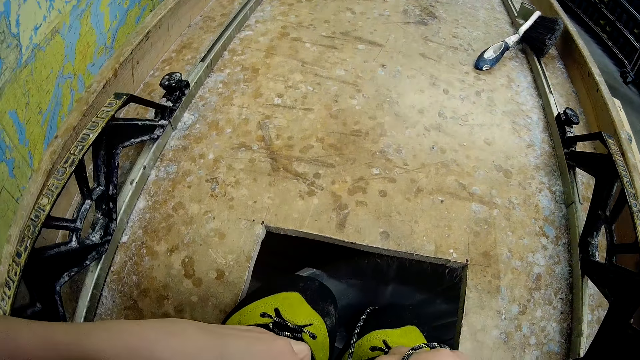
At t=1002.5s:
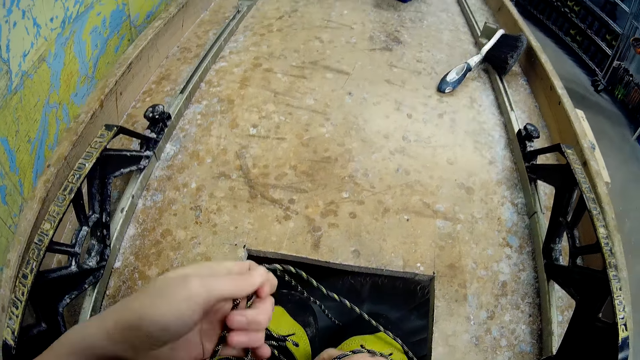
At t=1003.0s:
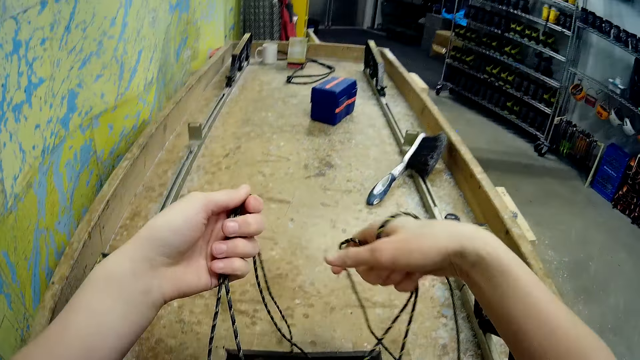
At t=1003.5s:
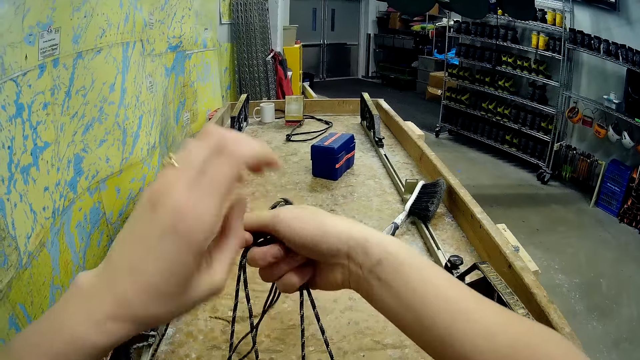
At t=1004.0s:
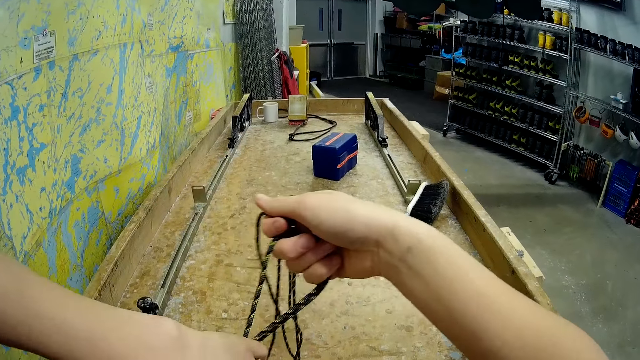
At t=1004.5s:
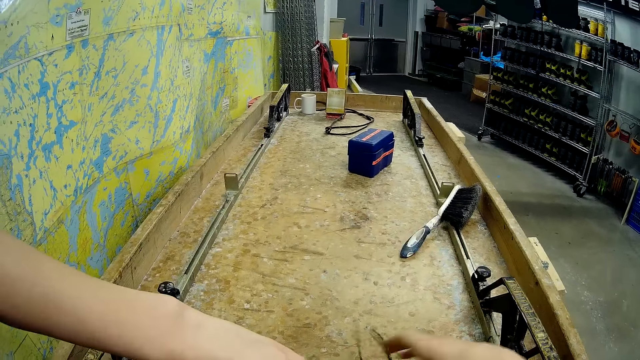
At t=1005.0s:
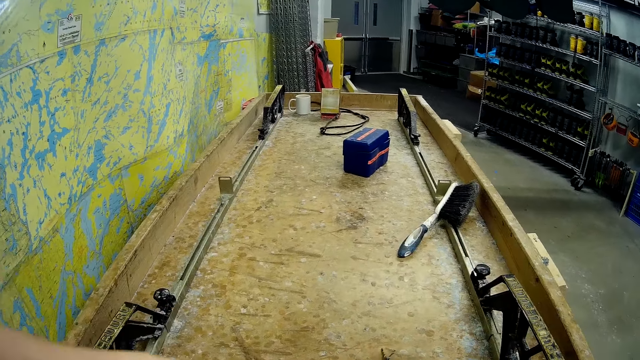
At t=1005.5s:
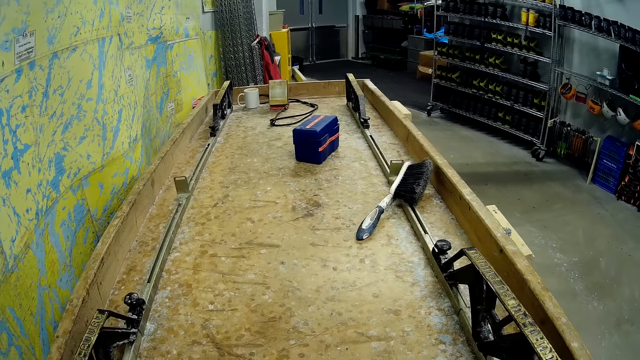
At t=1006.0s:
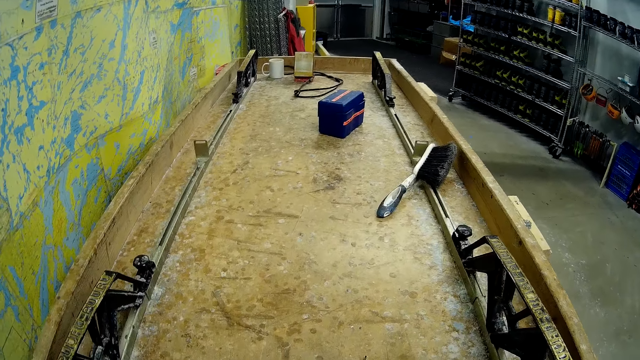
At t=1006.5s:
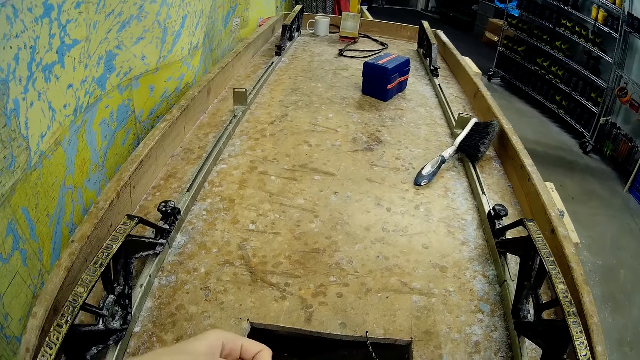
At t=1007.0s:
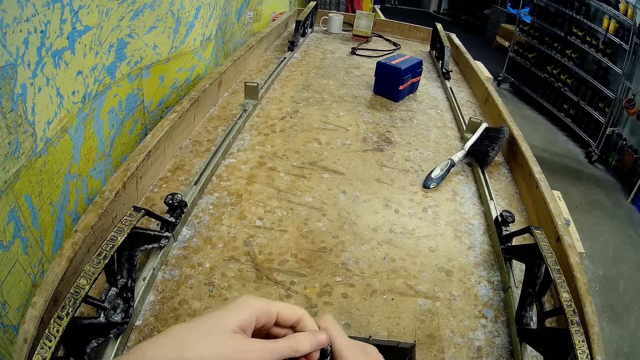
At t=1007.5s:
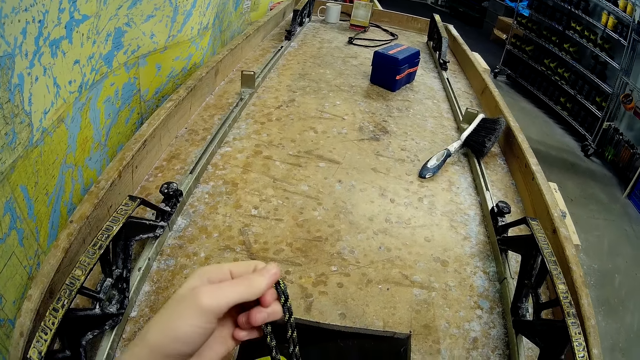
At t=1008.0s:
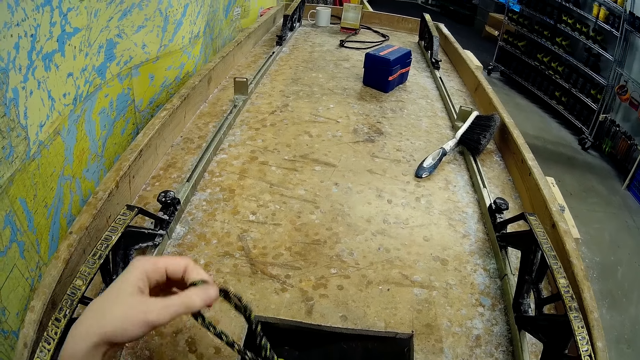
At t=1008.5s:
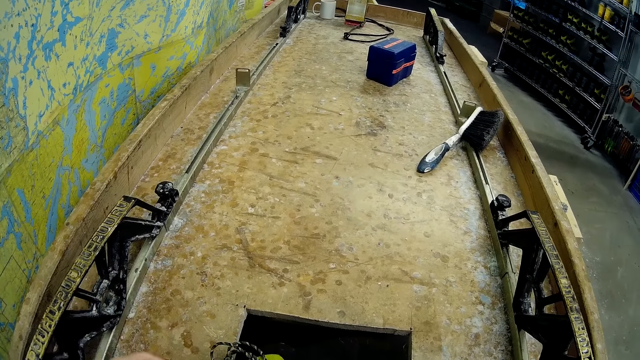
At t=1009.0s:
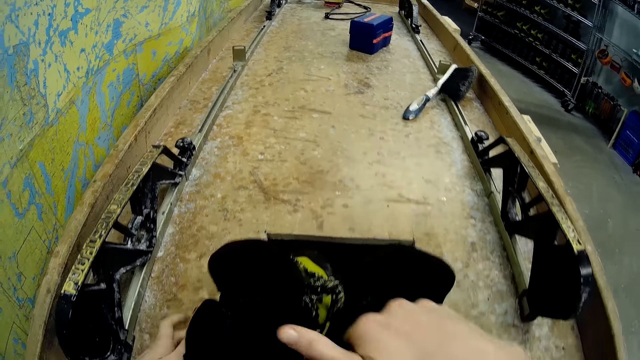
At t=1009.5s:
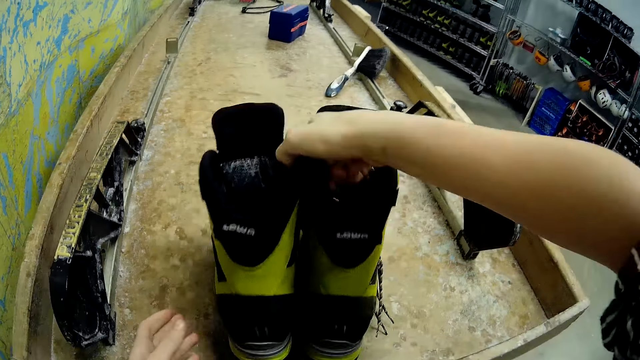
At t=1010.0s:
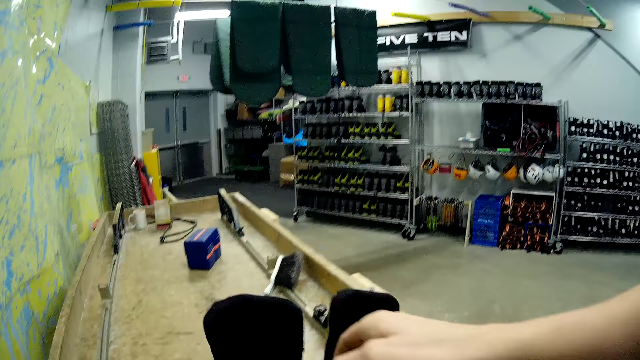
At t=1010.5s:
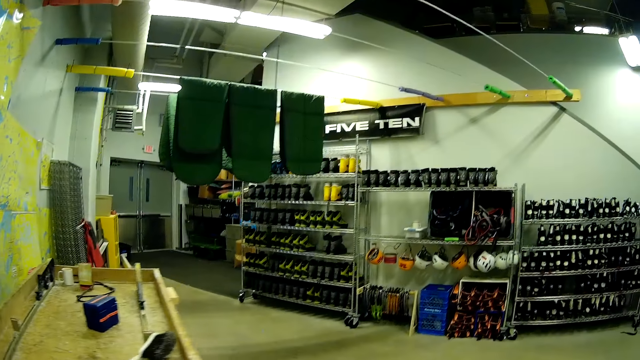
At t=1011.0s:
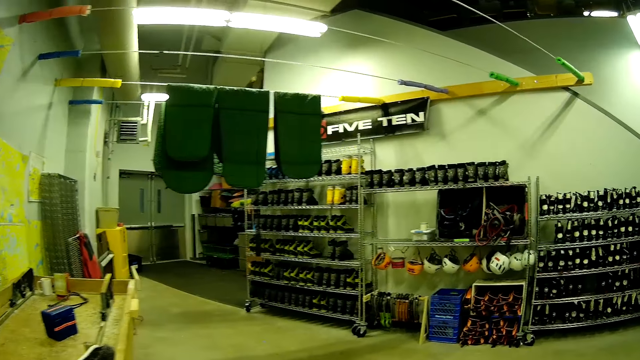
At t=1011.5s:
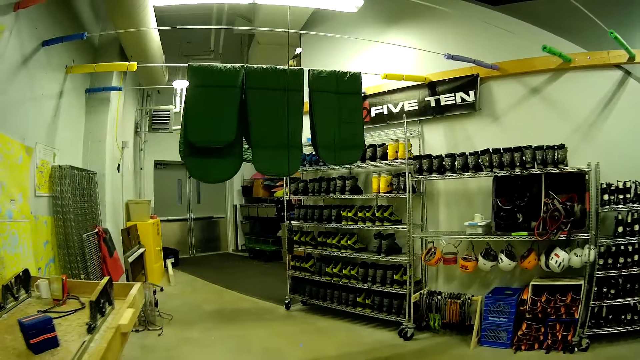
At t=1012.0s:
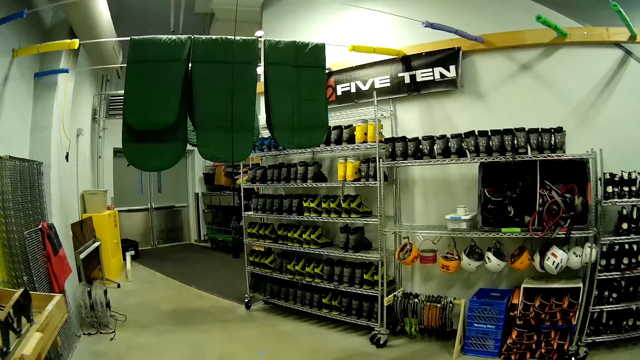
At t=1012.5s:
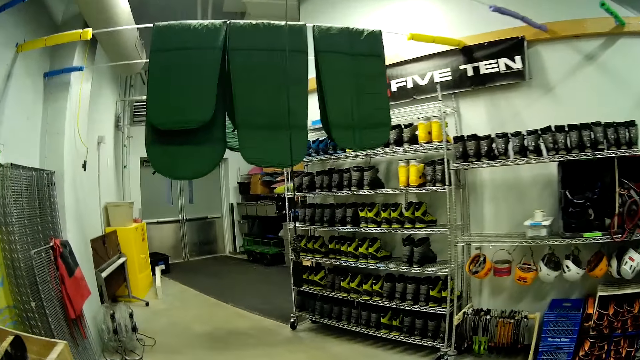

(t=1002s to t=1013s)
The camera wearer ties the eighth ski boot laces or shoe laces. They carry the eighth boot. They pick up the shoes.

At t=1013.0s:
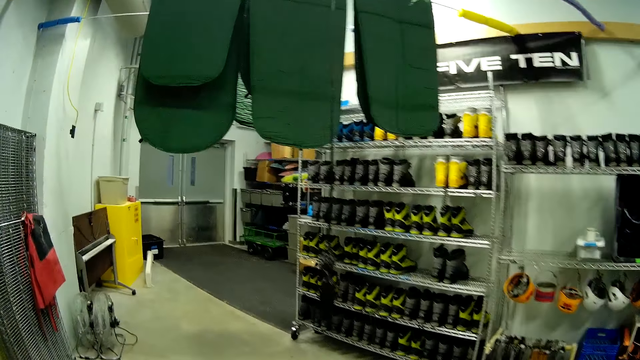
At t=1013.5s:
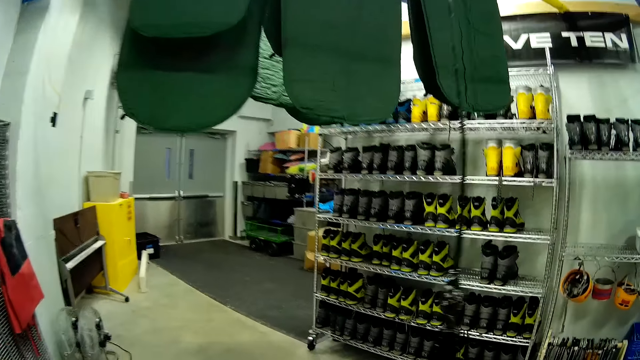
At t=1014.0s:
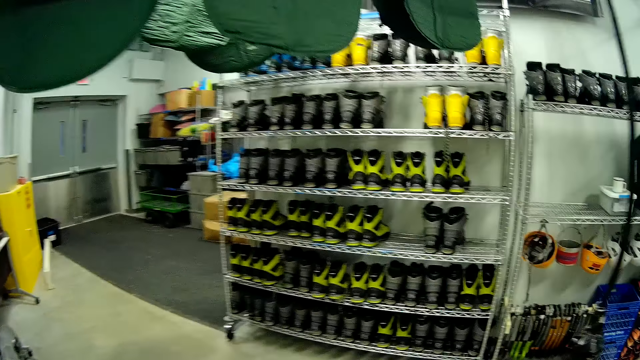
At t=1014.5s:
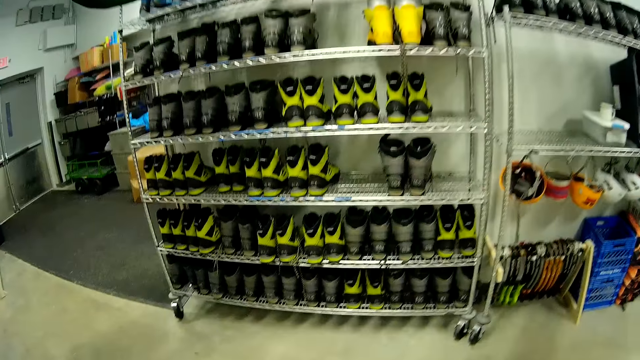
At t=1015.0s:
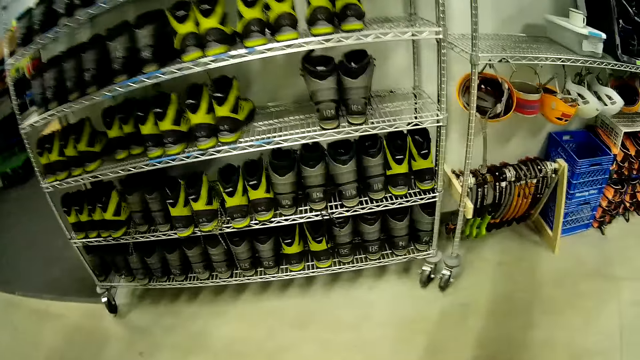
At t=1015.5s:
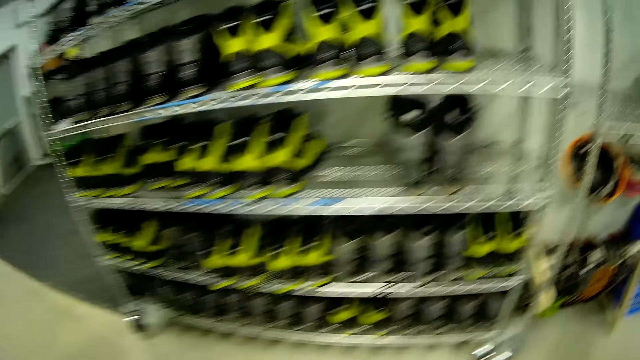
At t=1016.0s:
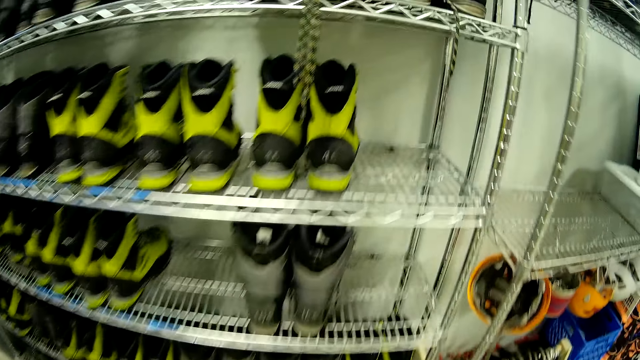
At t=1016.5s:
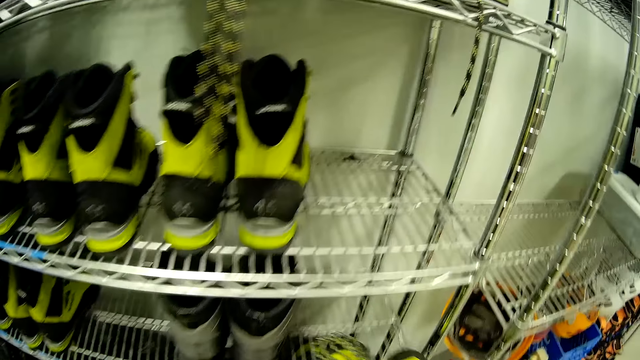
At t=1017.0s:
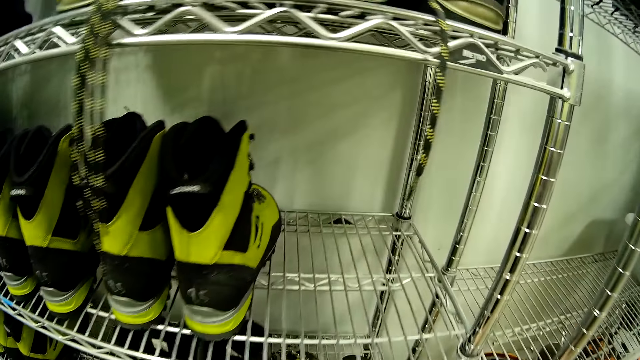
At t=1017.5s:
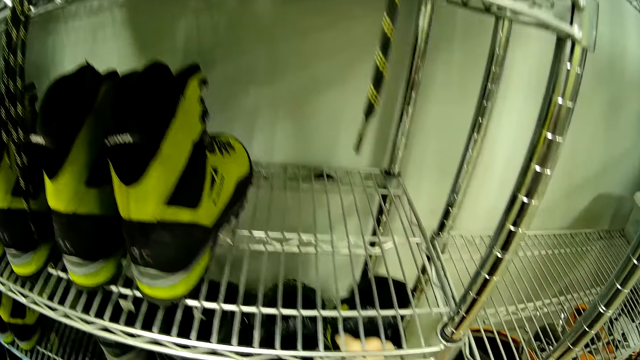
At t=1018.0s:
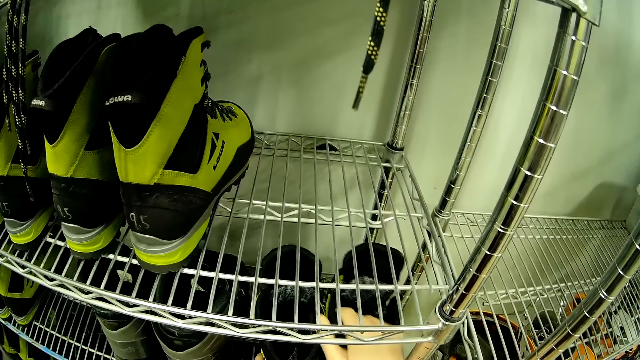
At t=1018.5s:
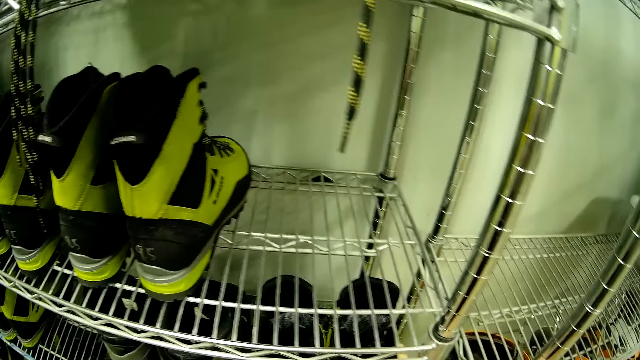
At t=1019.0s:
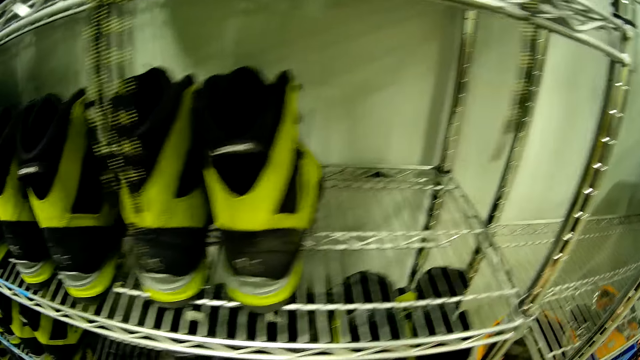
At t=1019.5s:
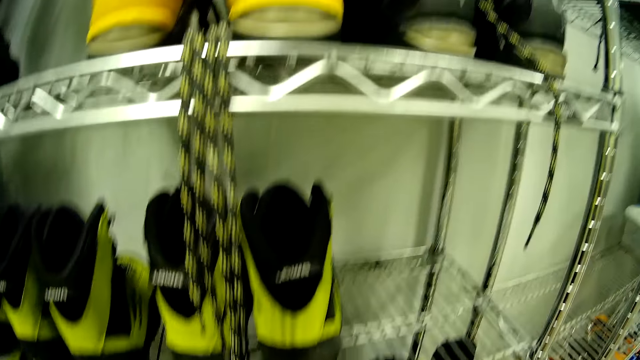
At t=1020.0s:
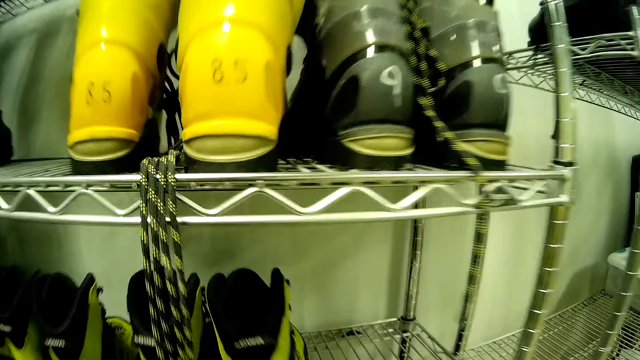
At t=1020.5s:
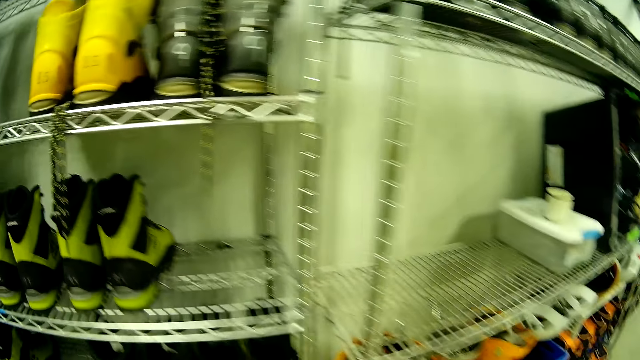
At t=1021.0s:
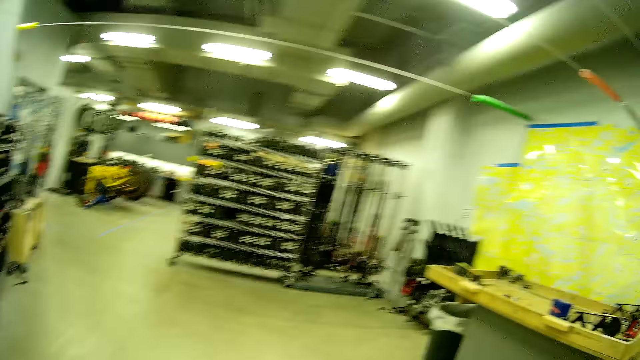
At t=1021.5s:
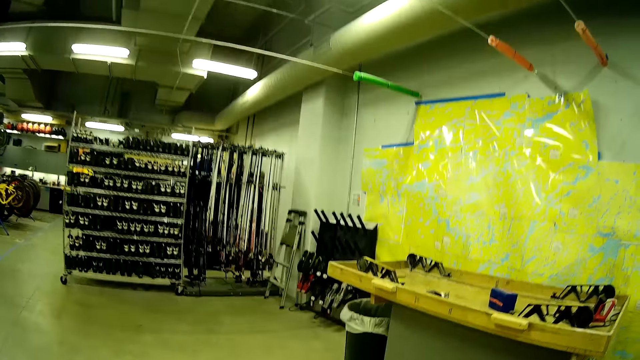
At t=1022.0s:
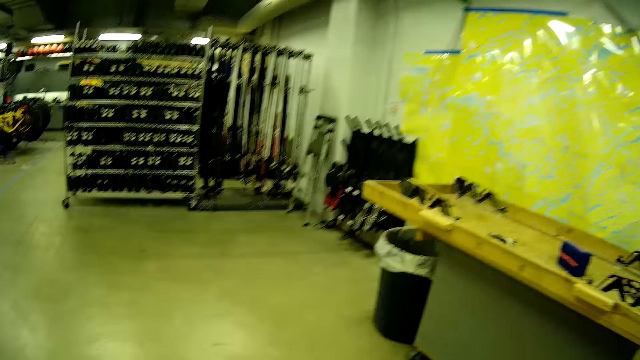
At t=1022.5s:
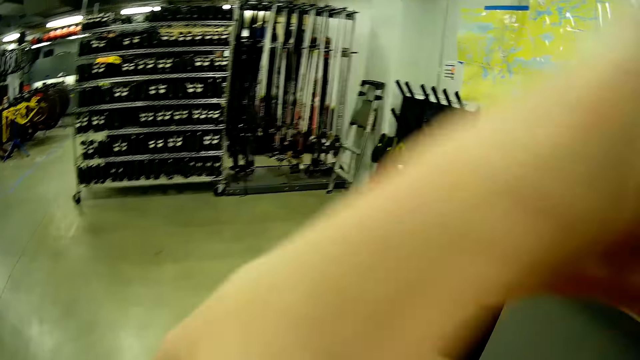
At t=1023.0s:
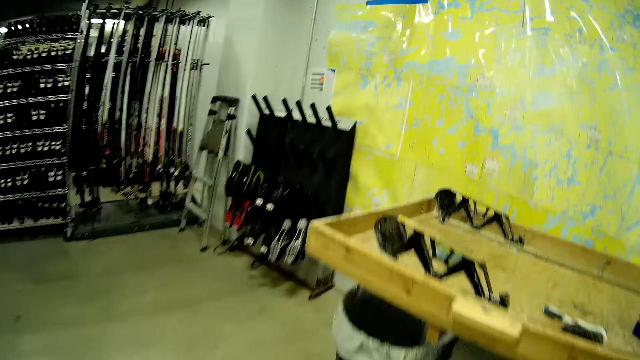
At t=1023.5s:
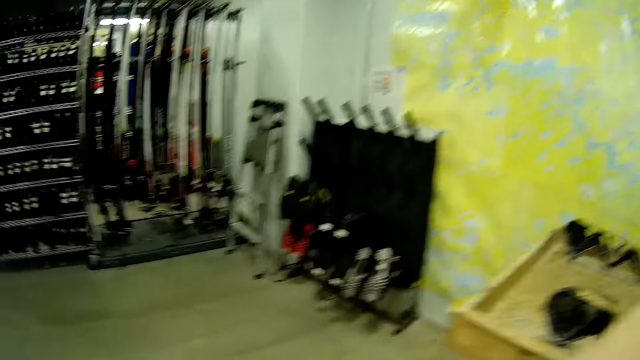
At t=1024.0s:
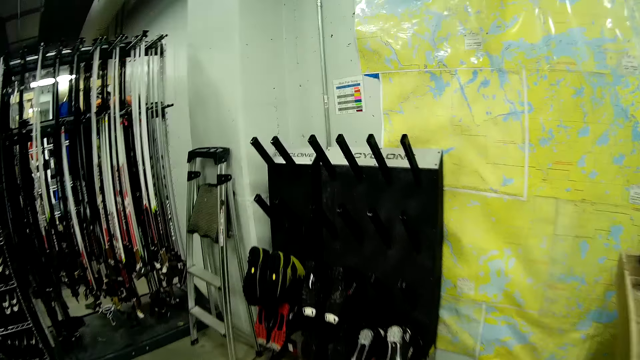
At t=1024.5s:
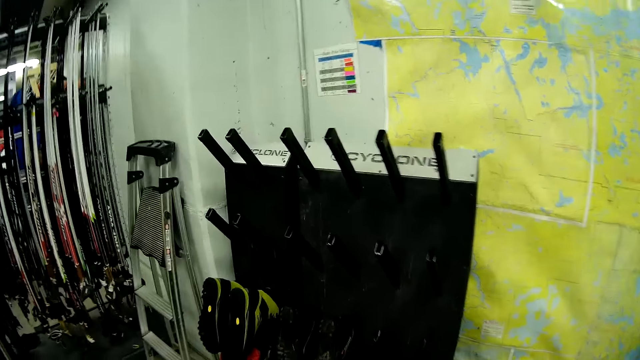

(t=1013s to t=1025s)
The camera wearer walks across the store. They drop the eighth boot on the third boots rack or shelf. They walk across the store.
